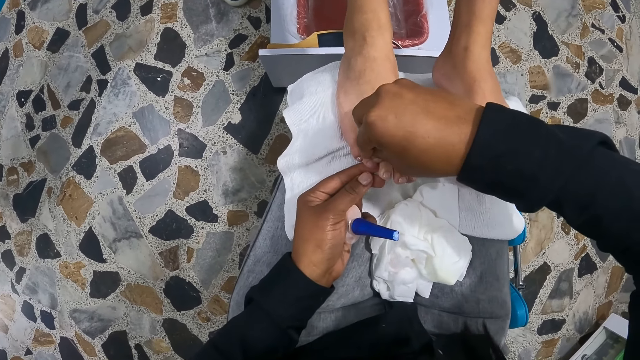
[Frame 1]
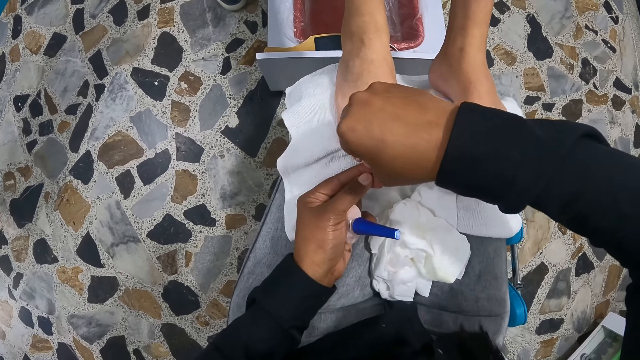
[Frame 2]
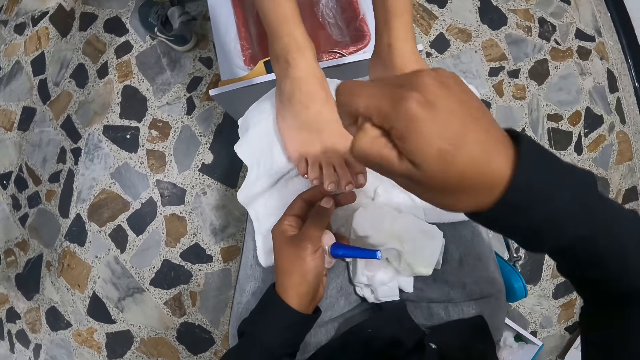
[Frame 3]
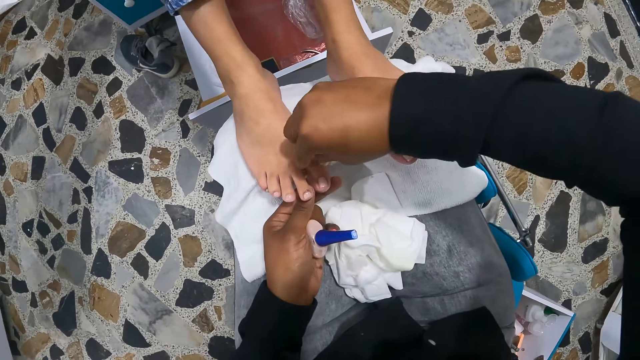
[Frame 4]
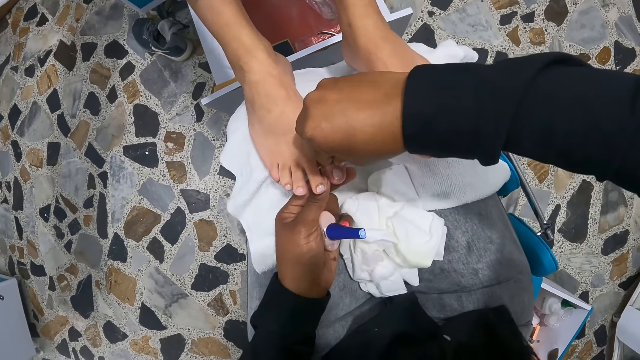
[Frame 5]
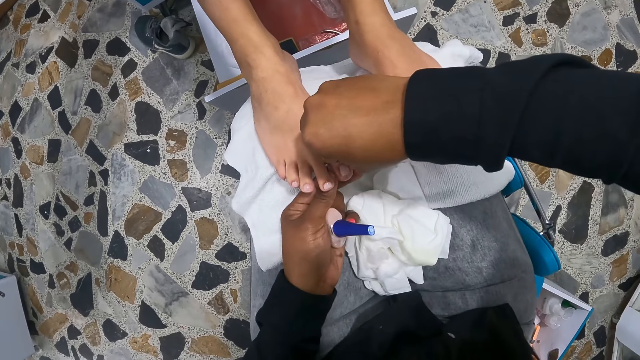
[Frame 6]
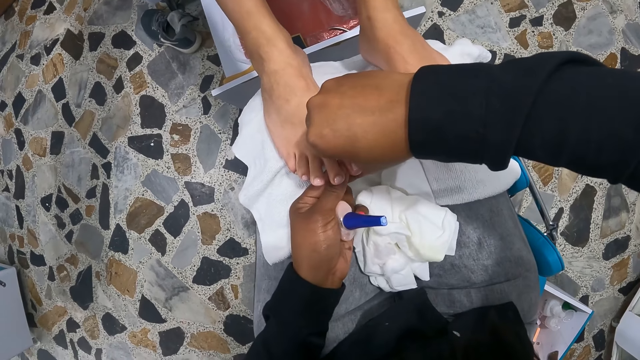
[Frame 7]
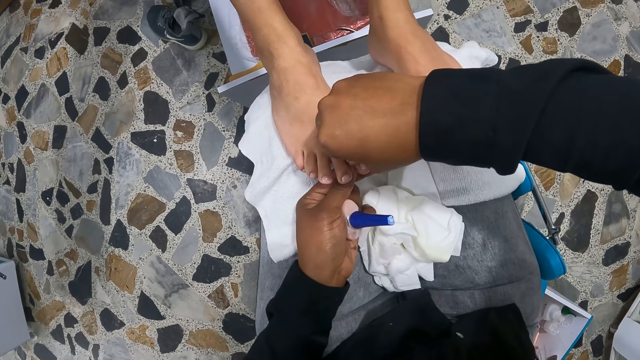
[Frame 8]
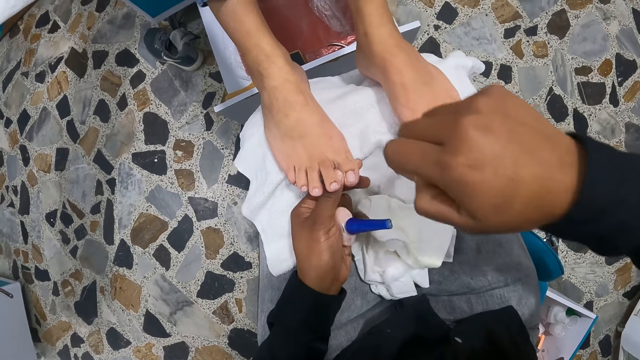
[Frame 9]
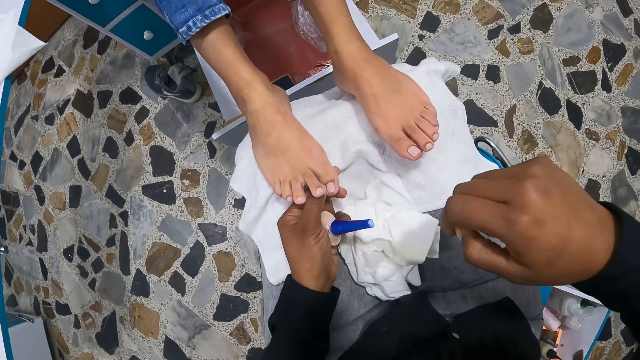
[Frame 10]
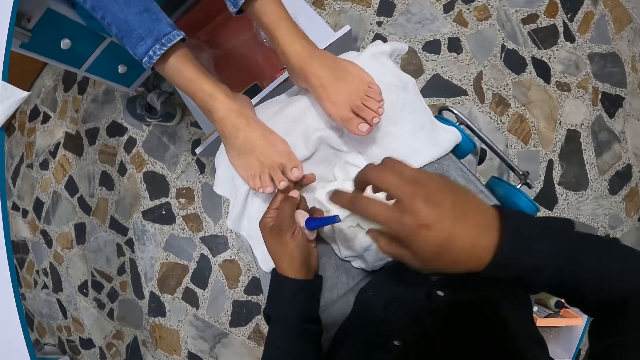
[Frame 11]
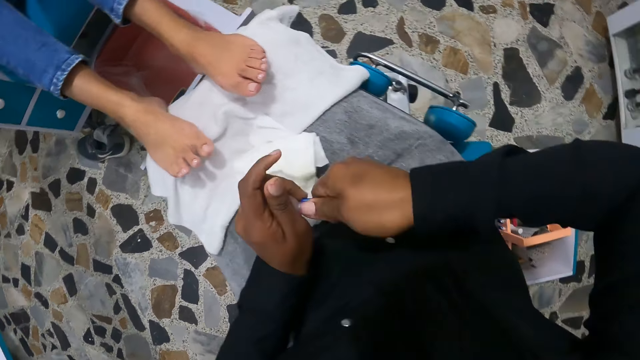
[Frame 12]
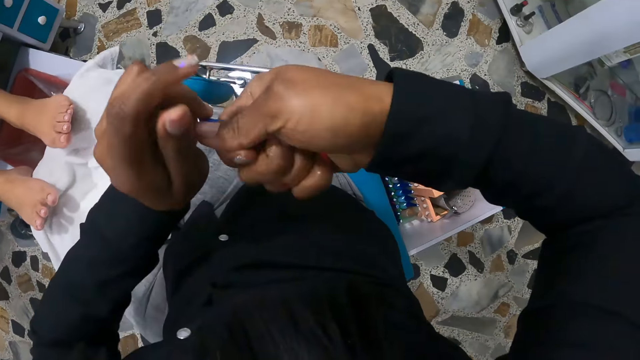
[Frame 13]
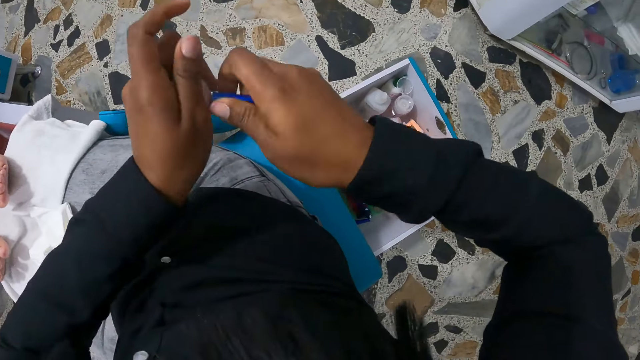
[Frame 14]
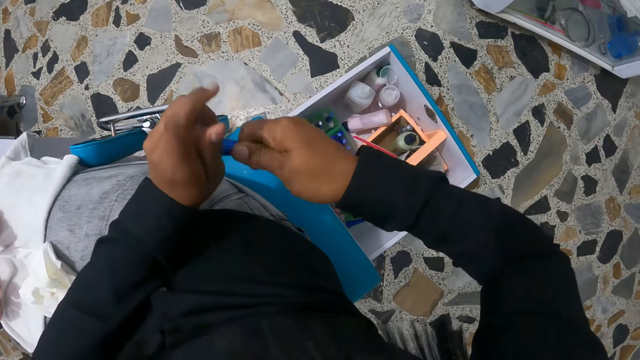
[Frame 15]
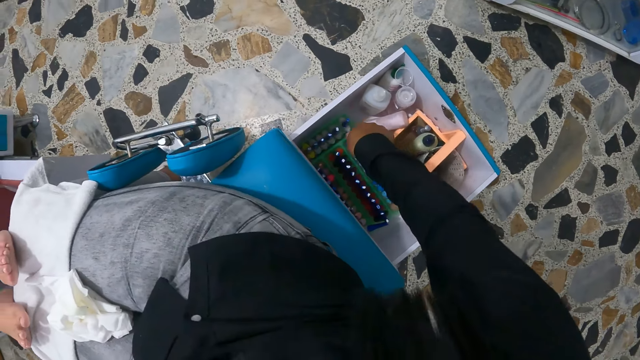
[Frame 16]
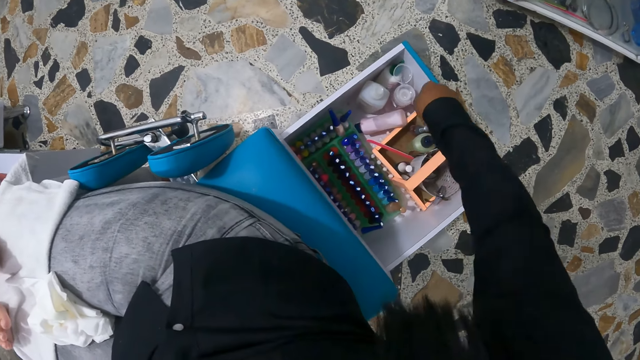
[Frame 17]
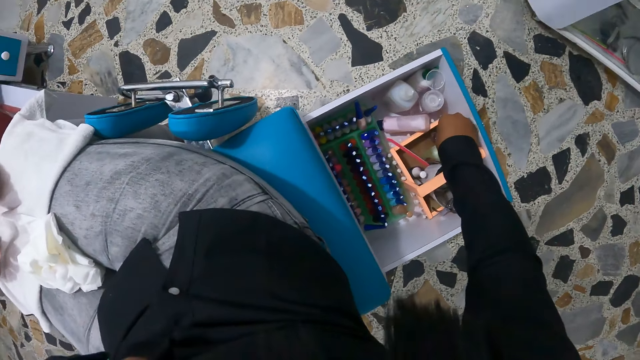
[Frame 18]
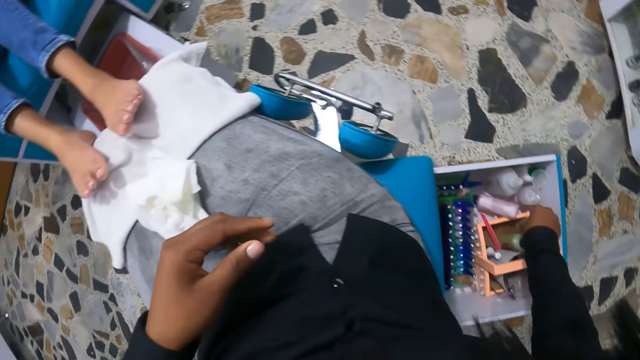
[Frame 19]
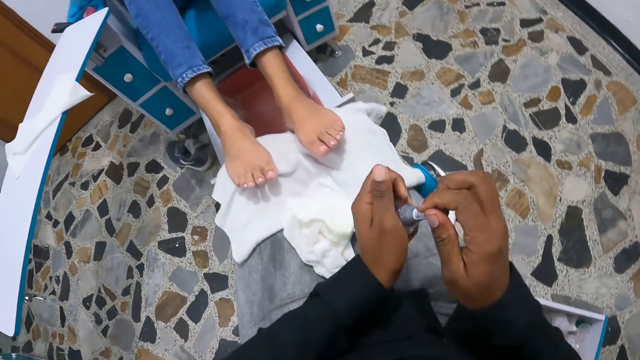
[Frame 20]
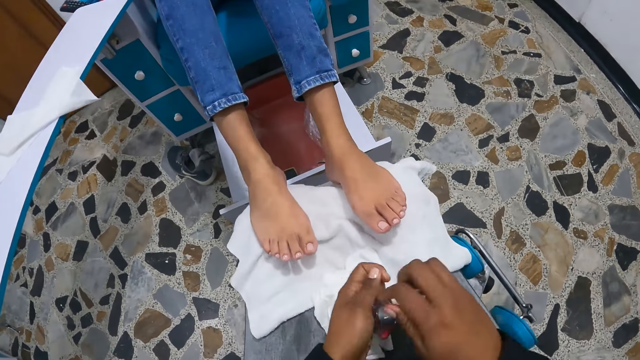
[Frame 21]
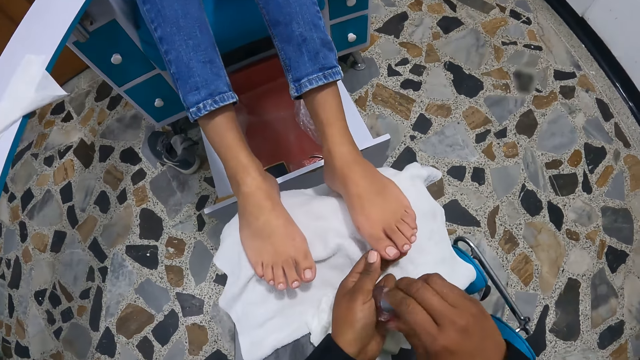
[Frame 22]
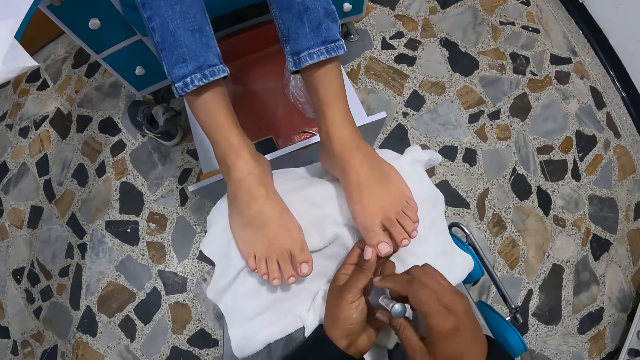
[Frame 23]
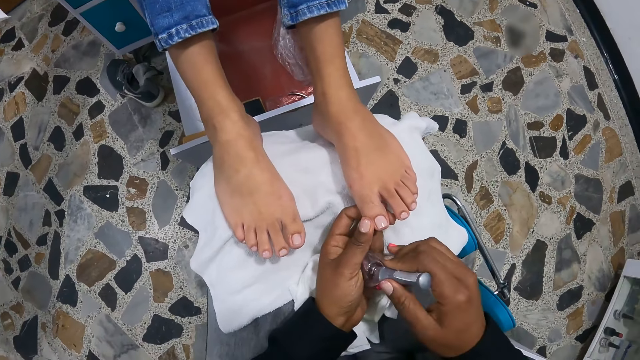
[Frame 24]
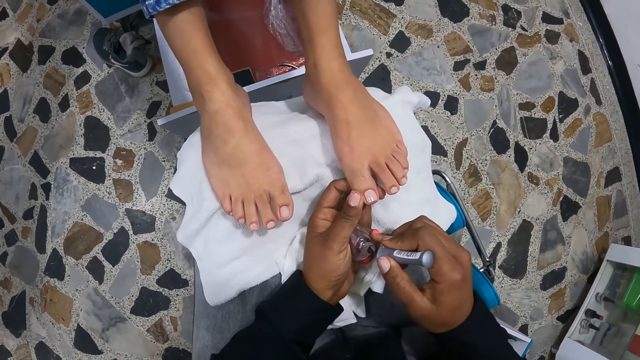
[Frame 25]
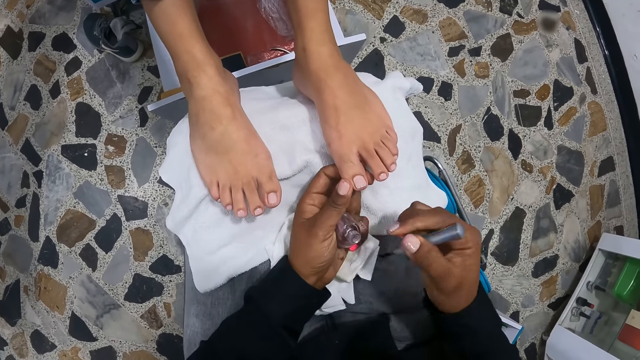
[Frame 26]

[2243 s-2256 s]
The camera wearer removes the nail polish coats. She closes the nail polish in her left hand with her right hand. She drops the nail polish in a box on the floor with her right hand. She picks a nail polish from the box with her right hand. She holds the nail polish with both hands. She opens the nail polish with her right hand. She holds the woman's left toes with her left hand. She picks the nail polish brush from the nail polish in her left hand with her right hand.

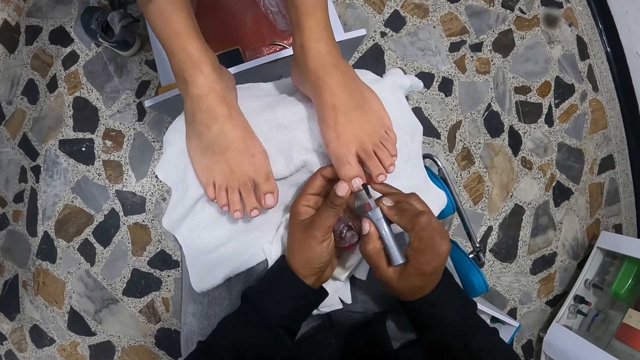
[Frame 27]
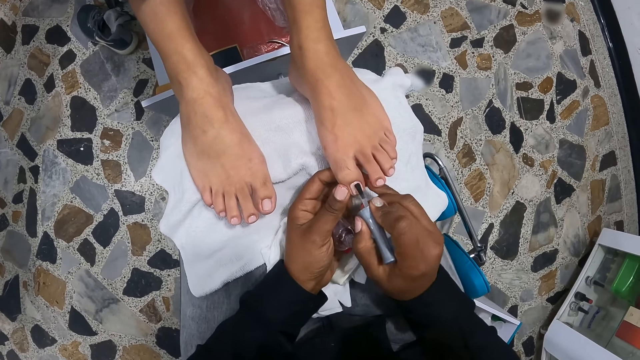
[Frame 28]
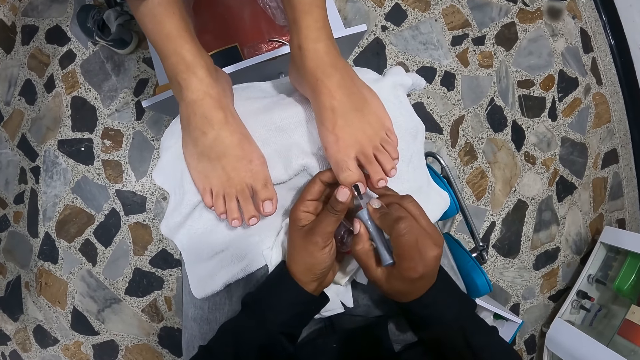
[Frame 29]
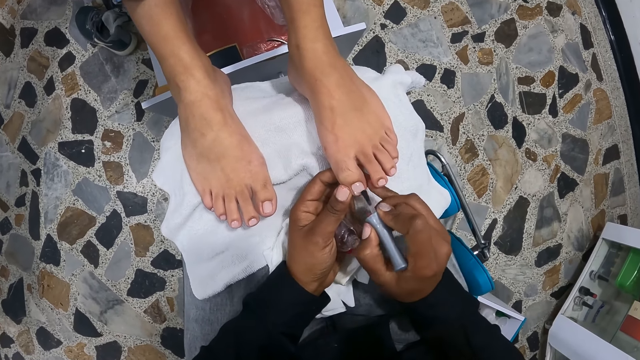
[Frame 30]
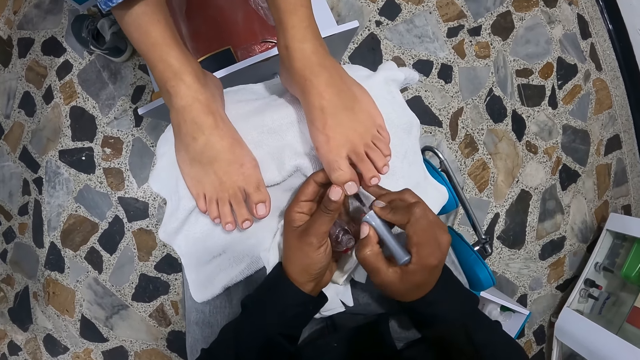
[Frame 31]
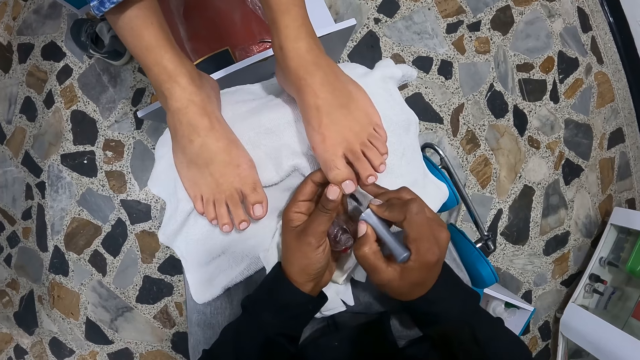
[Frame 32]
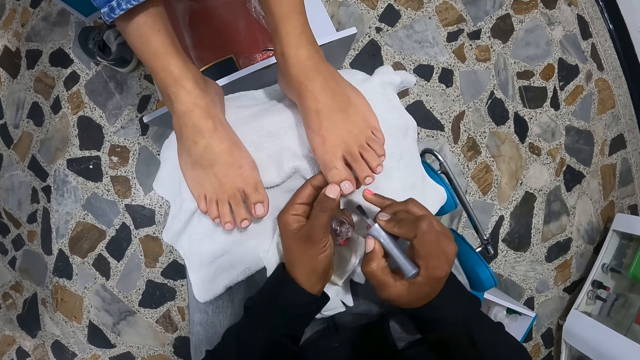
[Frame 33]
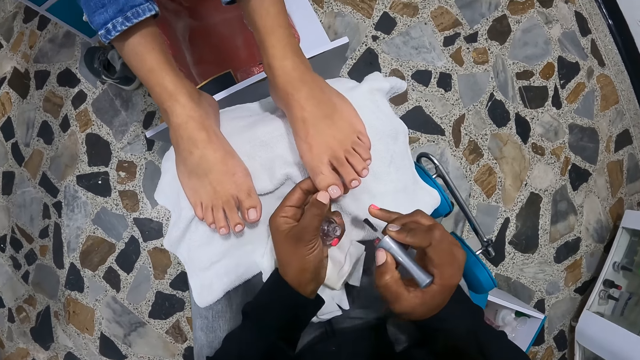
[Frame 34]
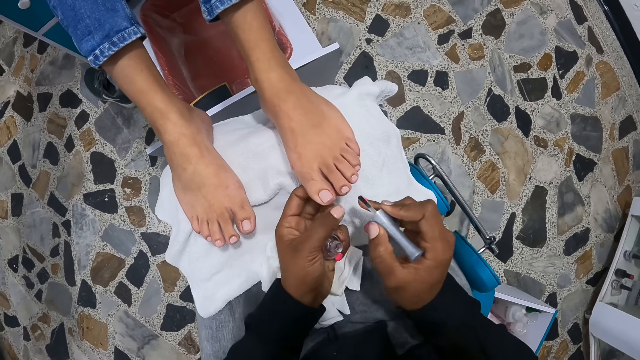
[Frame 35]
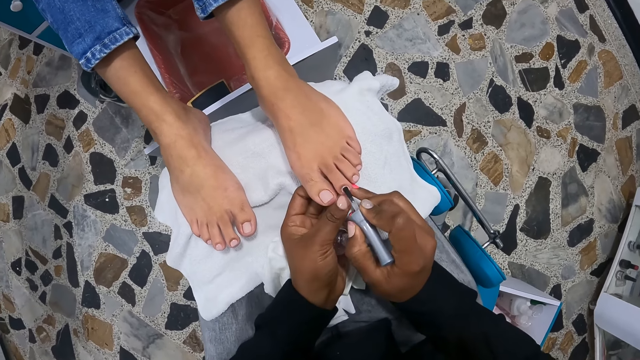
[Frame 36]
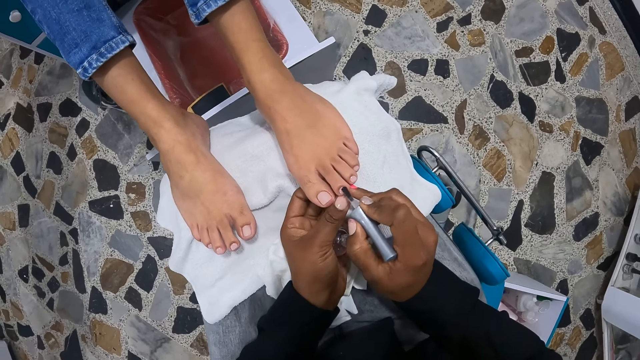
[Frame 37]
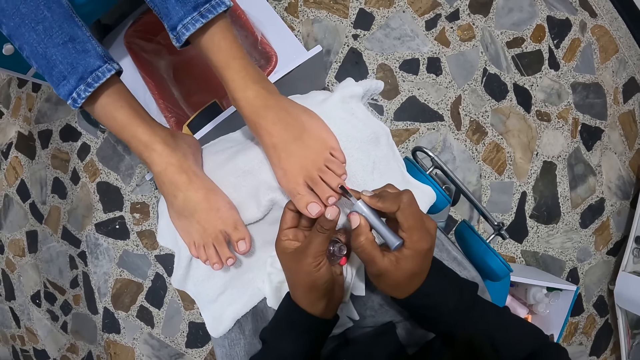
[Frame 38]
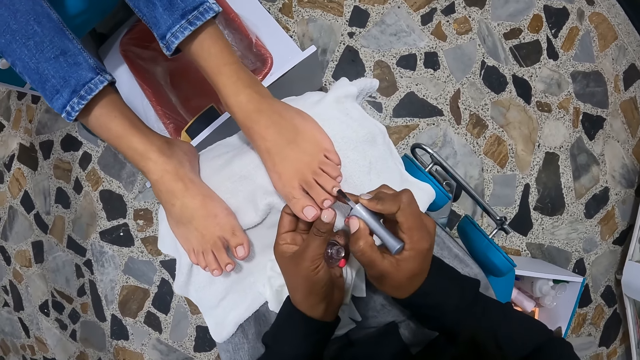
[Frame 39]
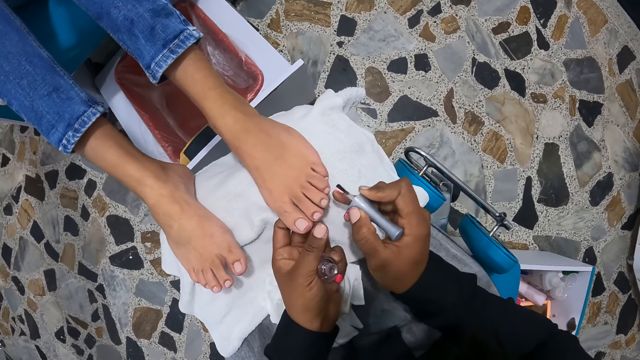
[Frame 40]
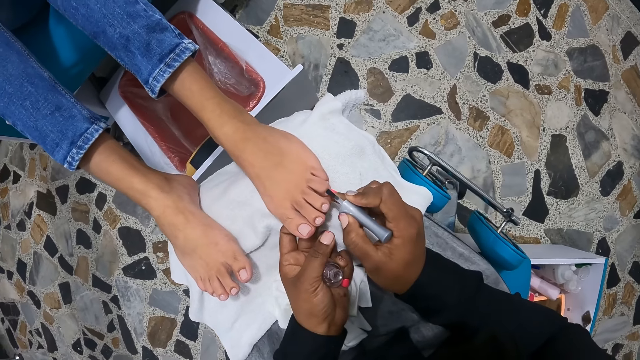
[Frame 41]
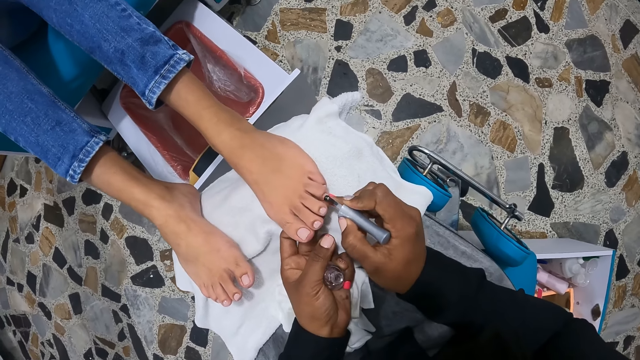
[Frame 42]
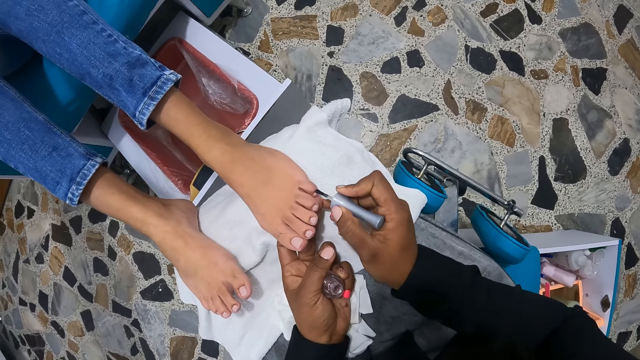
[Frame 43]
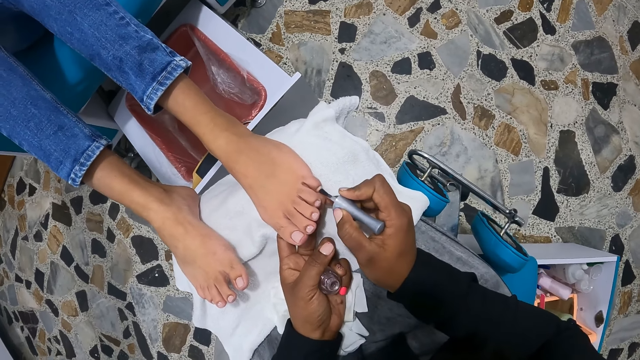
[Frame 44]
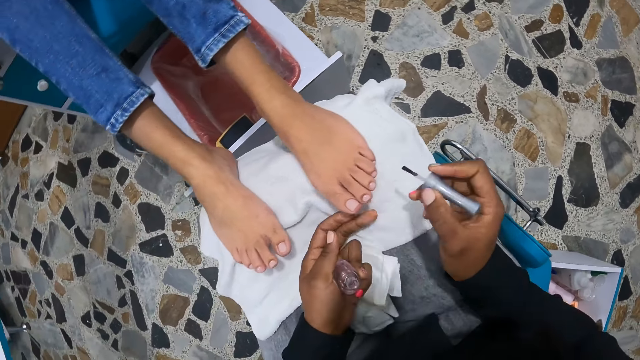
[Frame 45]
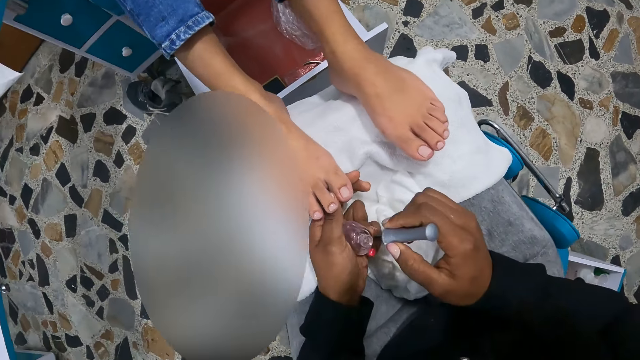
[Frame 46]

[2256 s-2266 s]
The camera wearer paints the woman's left toes with the nail polish brush with her right hand. She holds the woman's right toes with her left hand.
